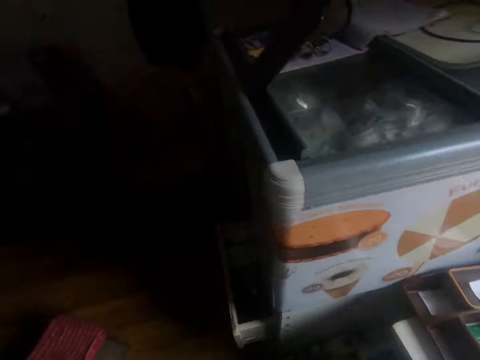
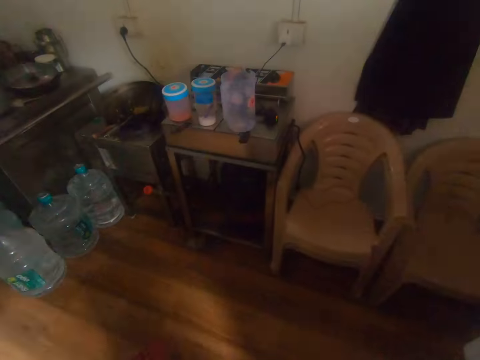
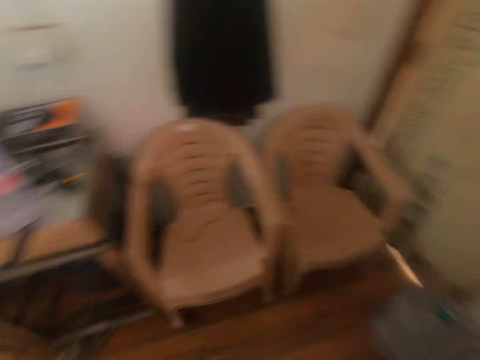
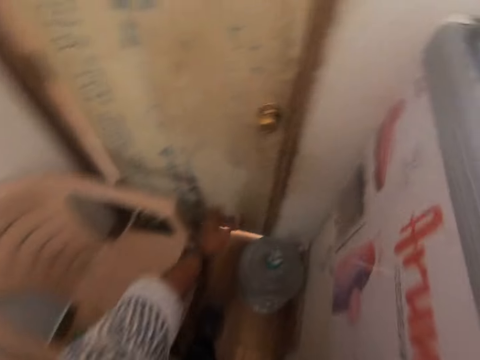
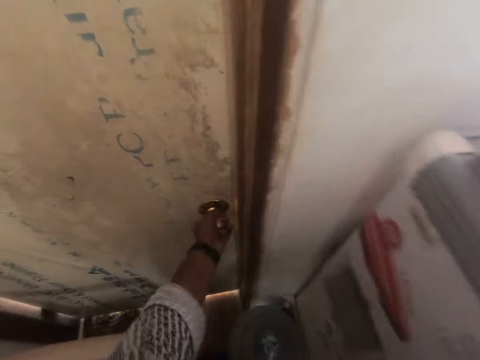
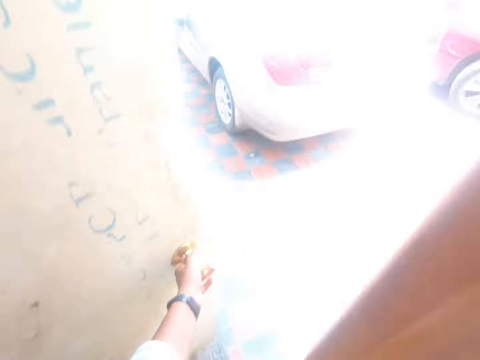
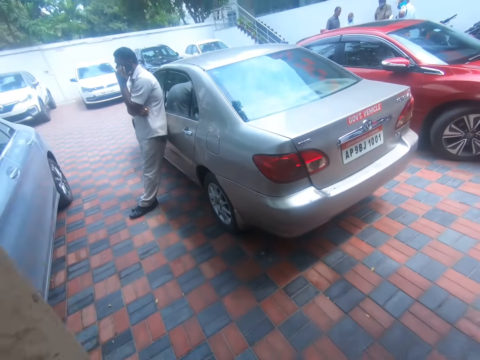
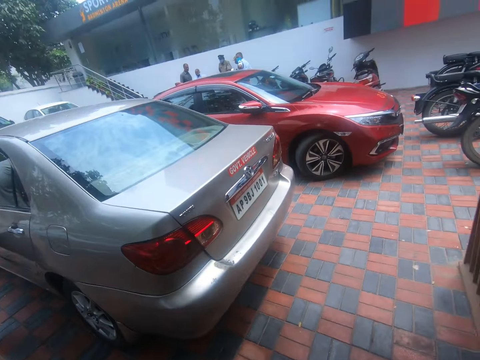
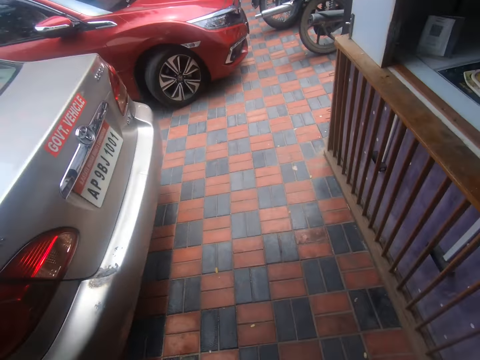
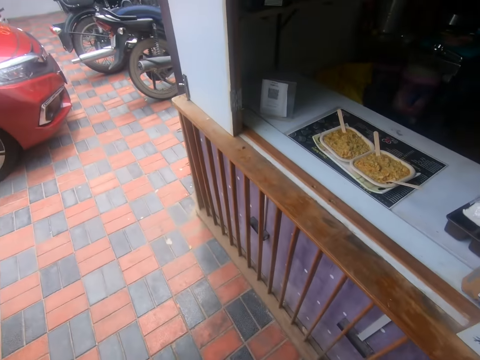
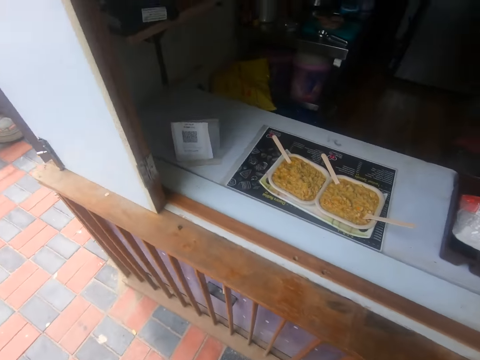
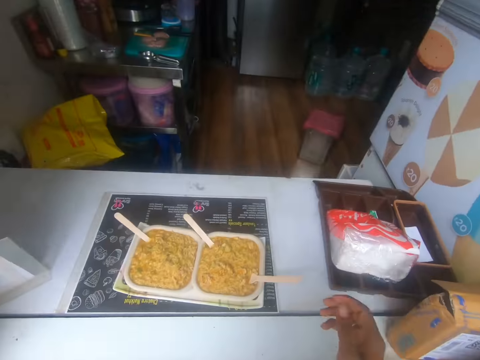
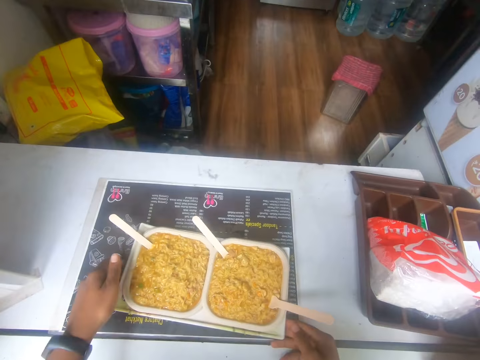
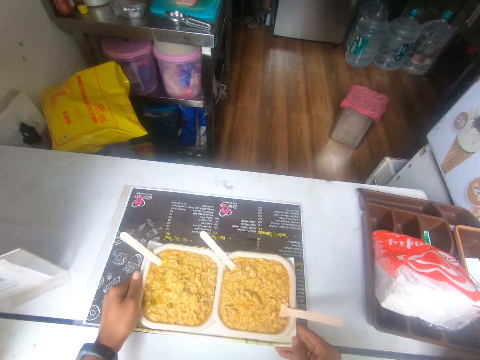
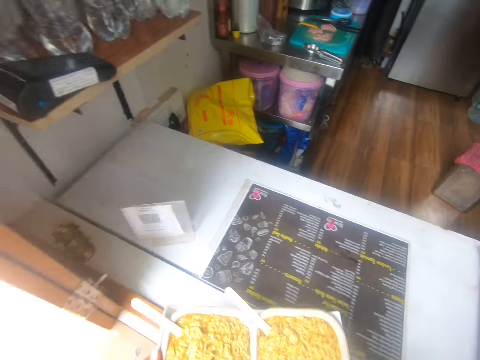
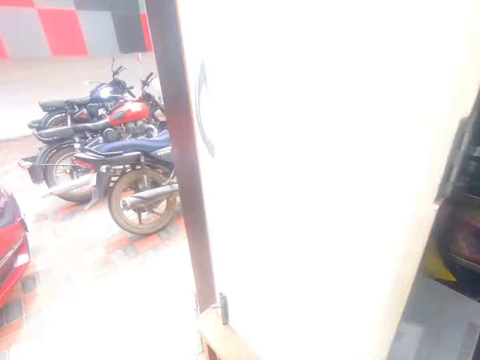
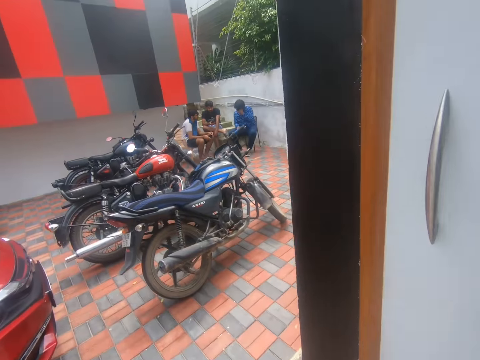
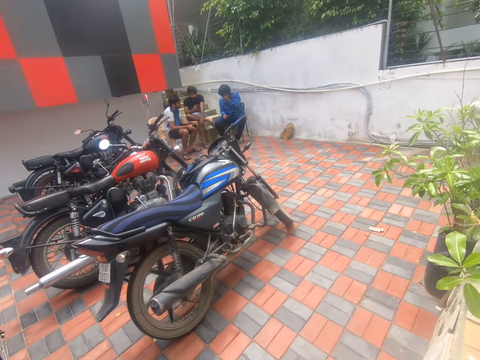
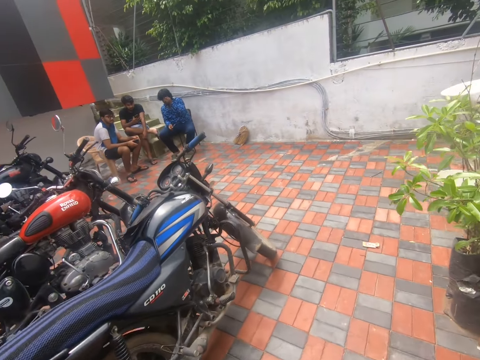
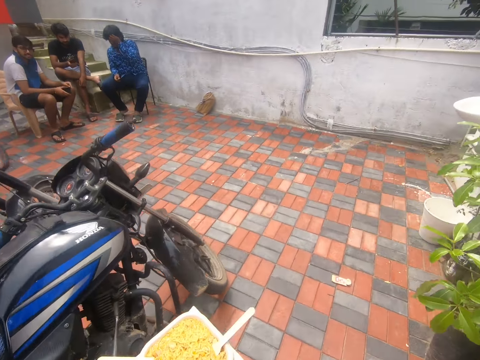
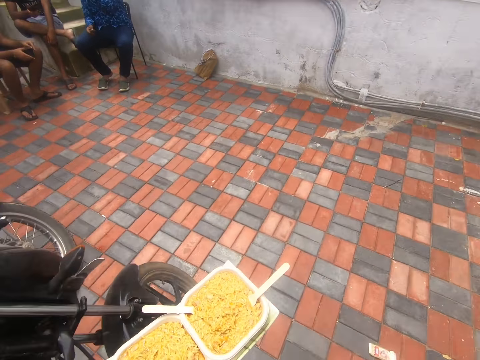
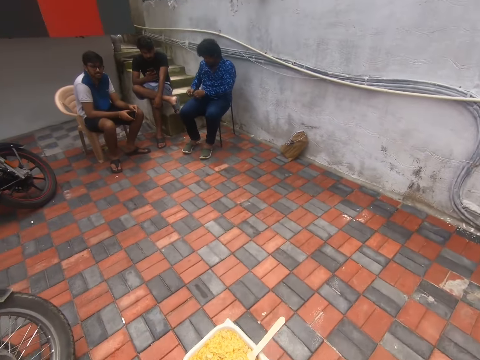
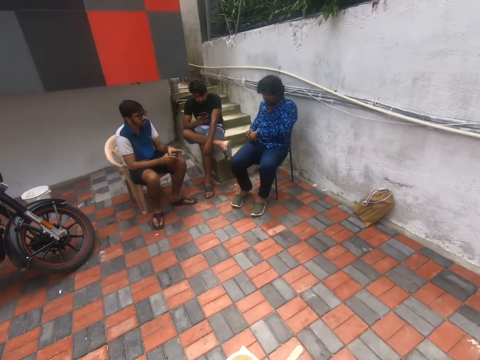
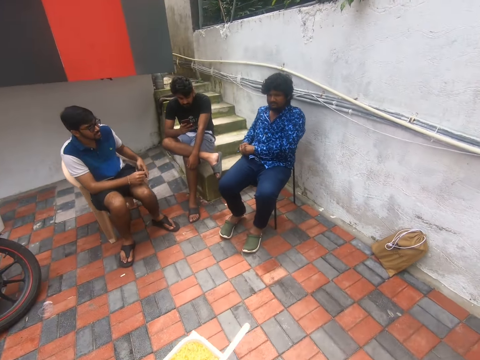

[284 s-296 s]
The camera wearer walks ahead. He opens a door with his left hand. He walks out of the kitchen. He walks beside the building. He lifts the tray on the slab with both hands. He holds the tray. He walks around the compound.

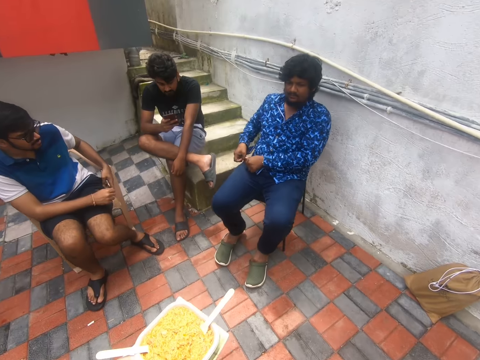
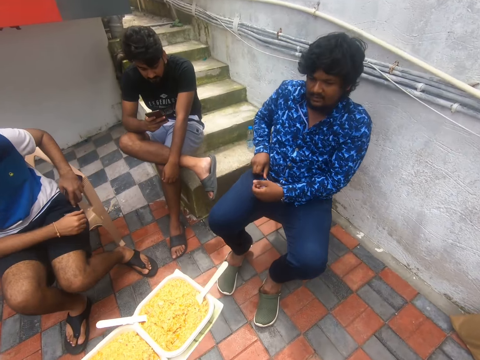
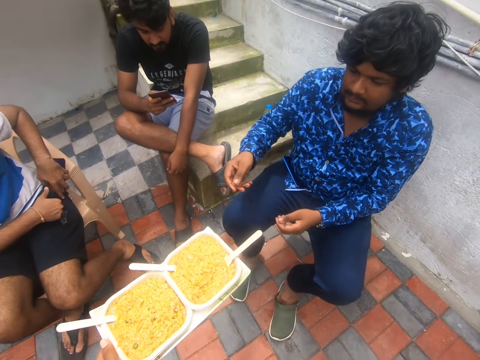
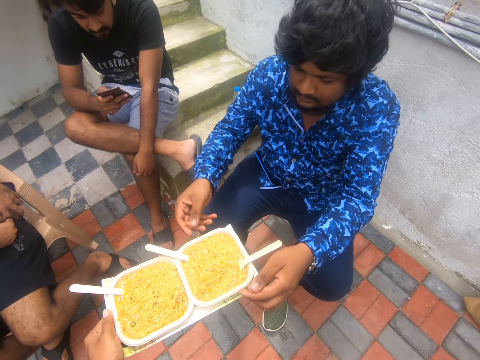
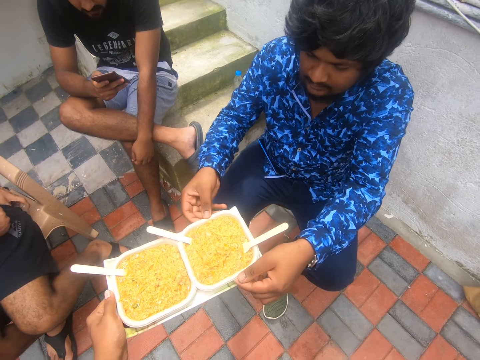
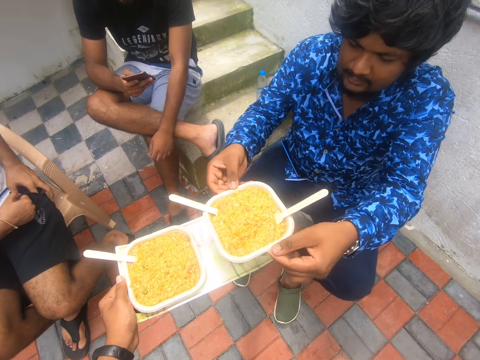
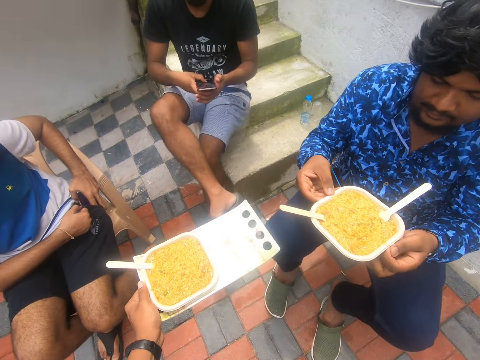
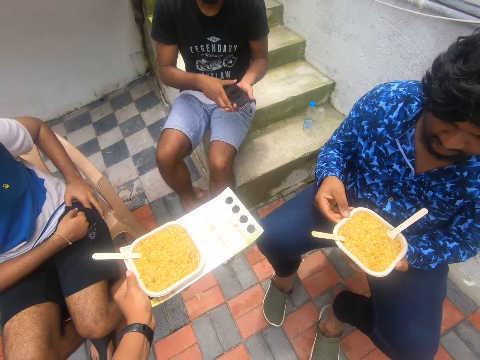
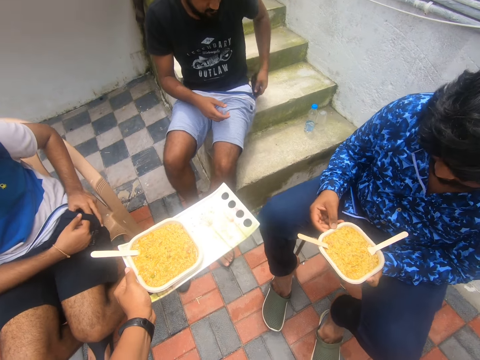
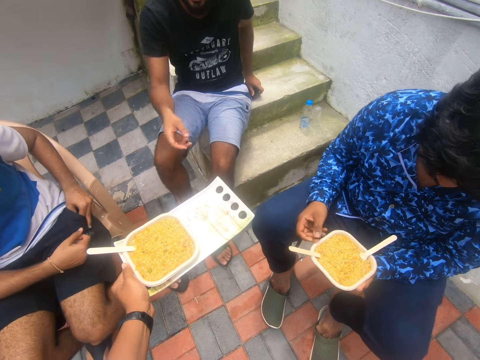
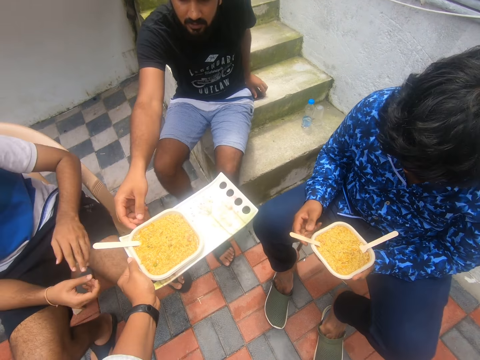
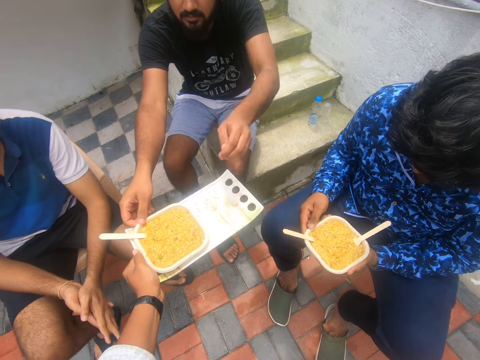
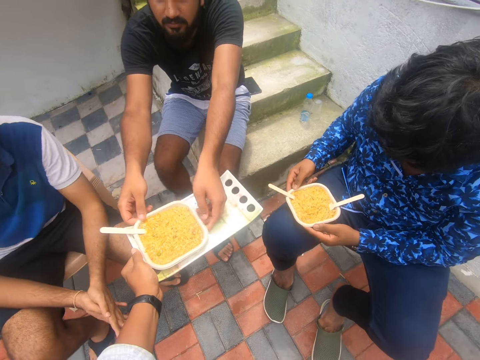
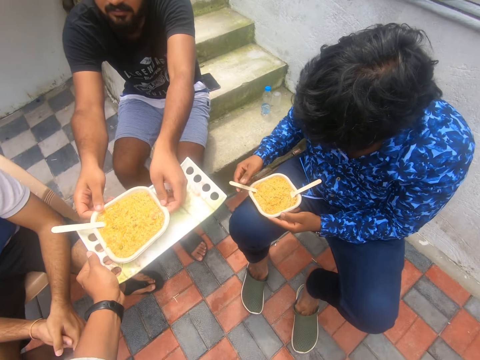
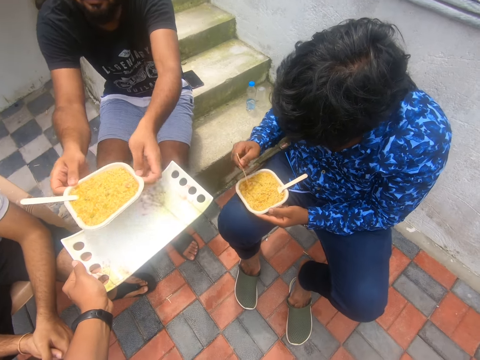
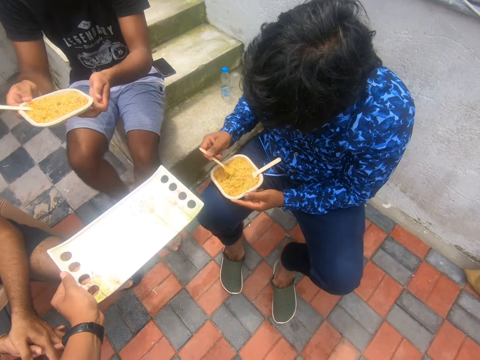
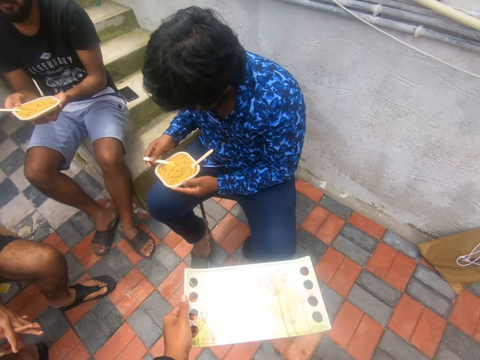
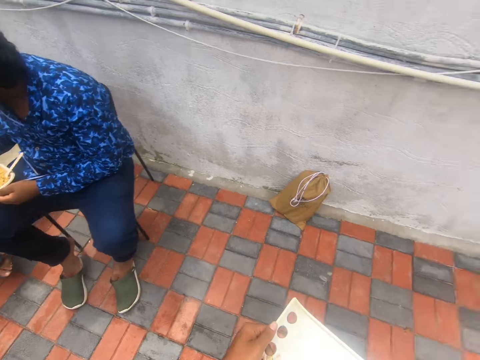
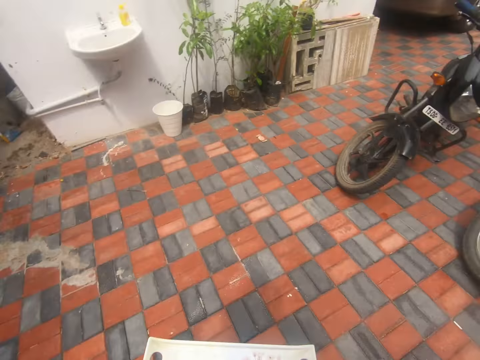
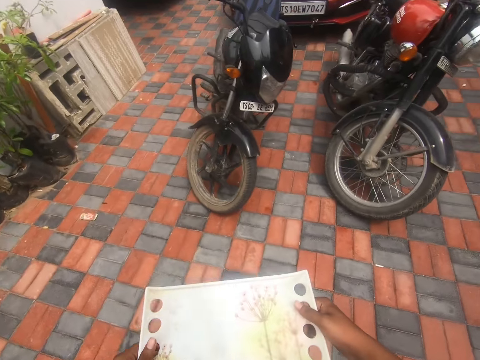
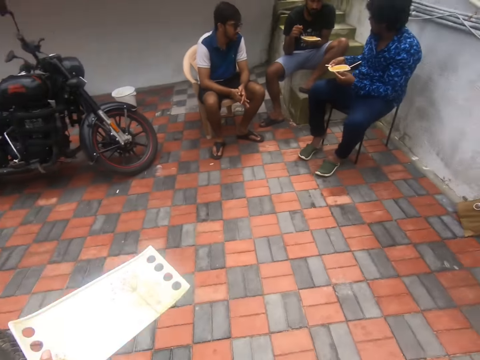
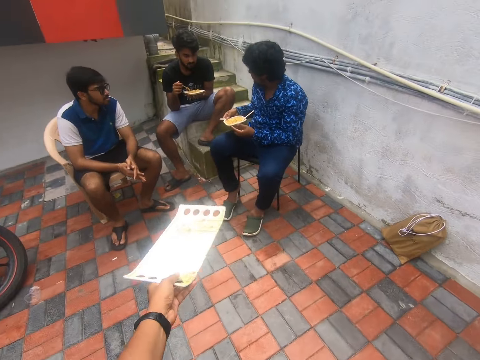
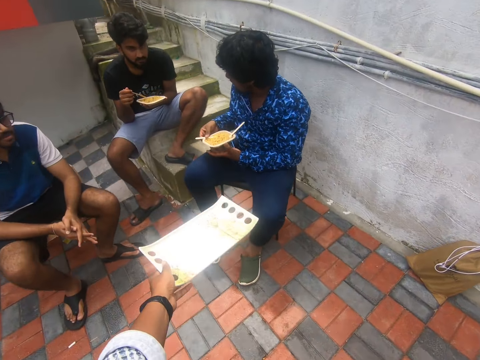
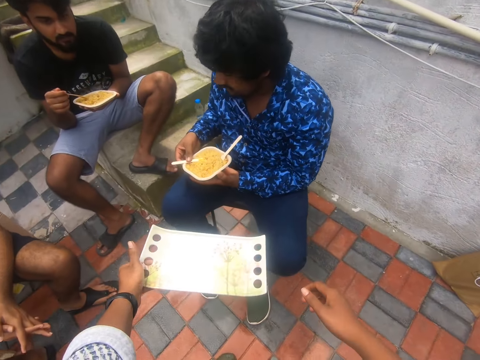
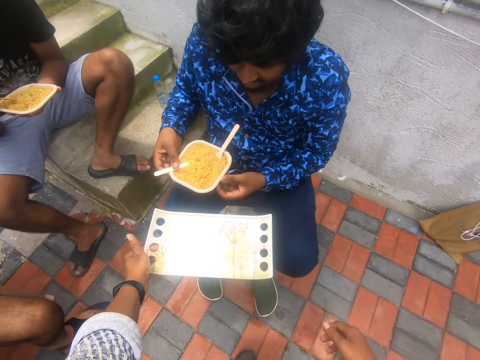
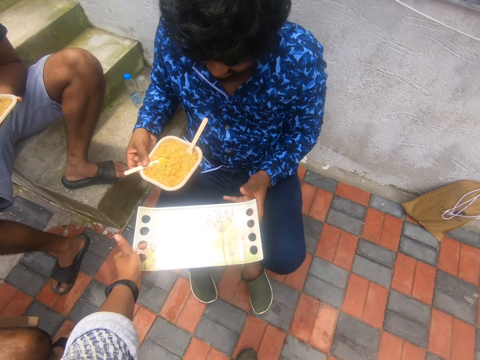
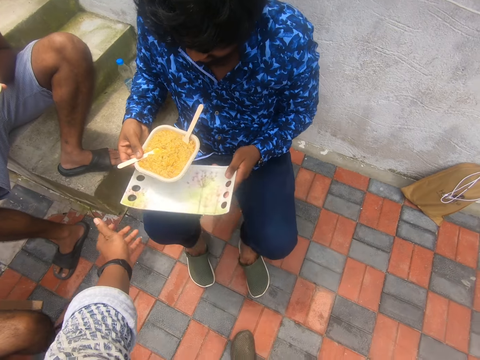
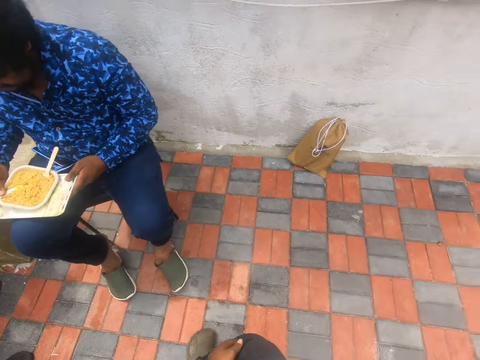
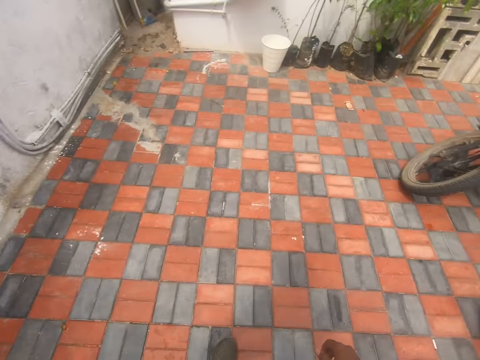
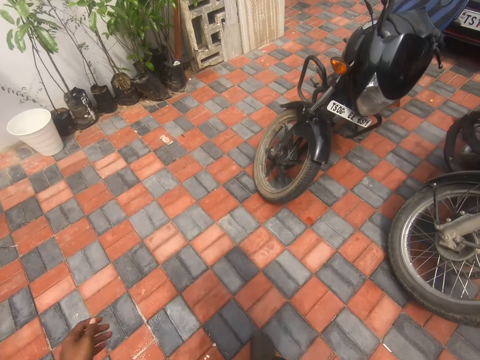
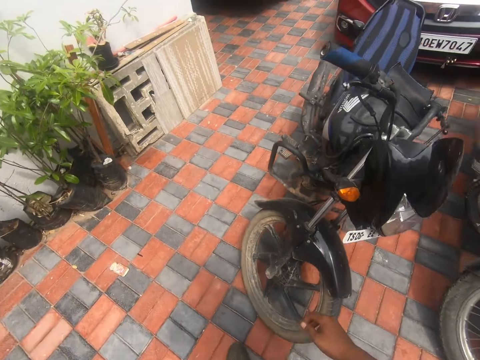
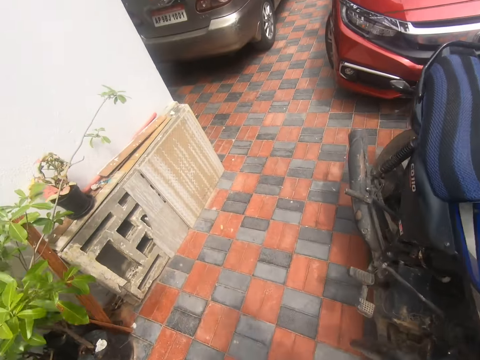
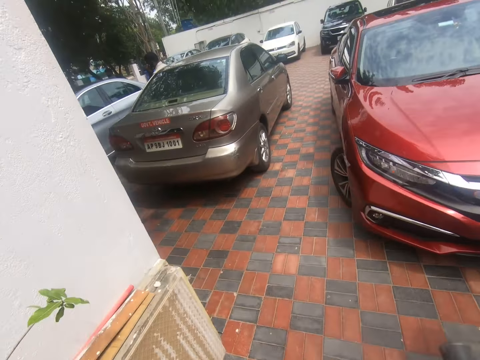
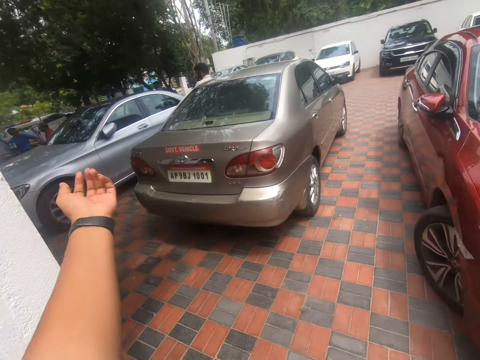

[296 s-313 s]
The camera wearer gives the plate of noodles on the tray to a man. Another man drops a phone on the stair with his left hand. The camera wearer gives the plate of noodles on the tray to the other man. He walks towards the house. He gives the first man the tray with his left hand. He walks towards the door of the kitchen. He walks around the compound.
